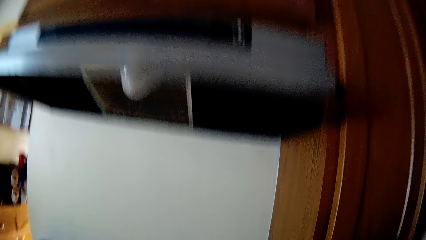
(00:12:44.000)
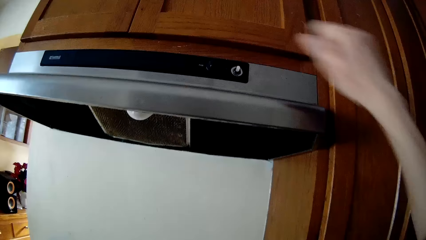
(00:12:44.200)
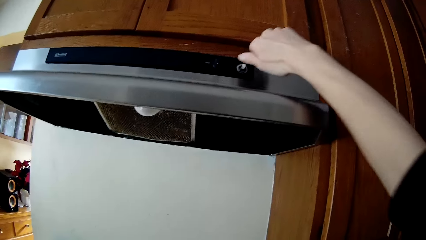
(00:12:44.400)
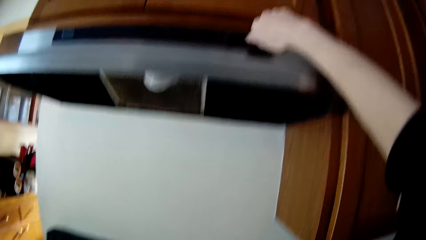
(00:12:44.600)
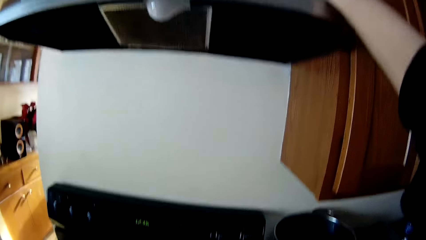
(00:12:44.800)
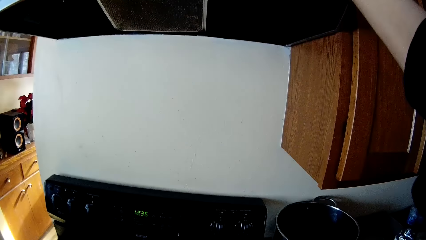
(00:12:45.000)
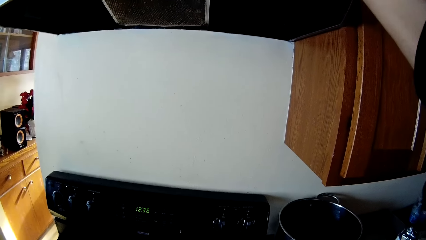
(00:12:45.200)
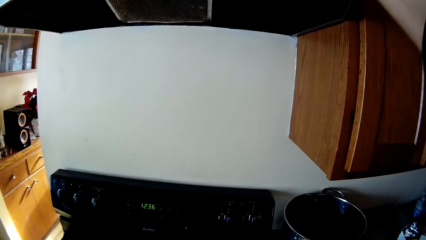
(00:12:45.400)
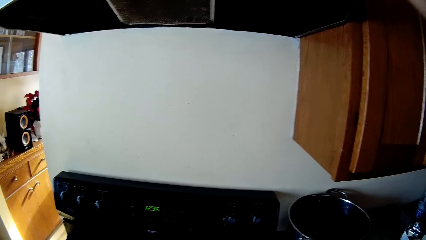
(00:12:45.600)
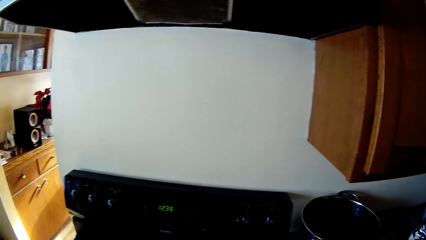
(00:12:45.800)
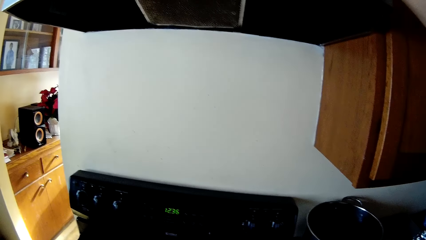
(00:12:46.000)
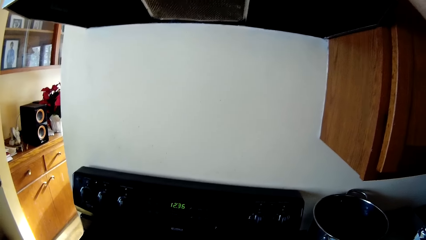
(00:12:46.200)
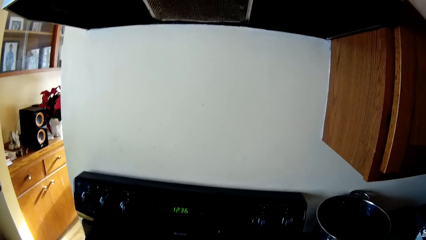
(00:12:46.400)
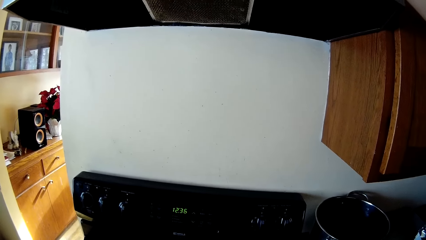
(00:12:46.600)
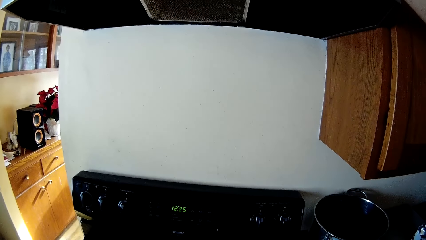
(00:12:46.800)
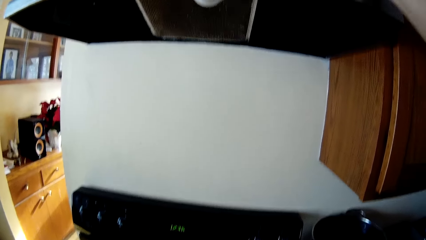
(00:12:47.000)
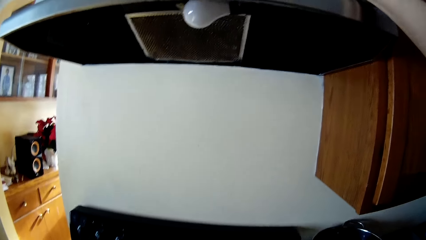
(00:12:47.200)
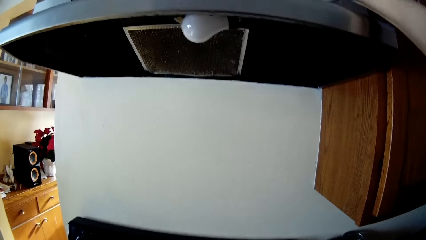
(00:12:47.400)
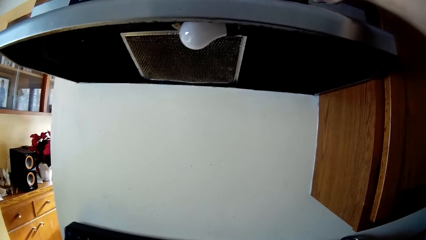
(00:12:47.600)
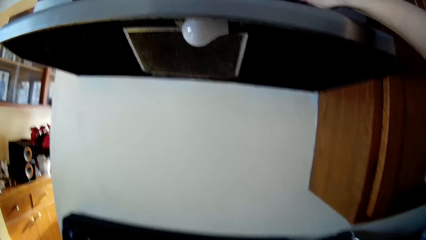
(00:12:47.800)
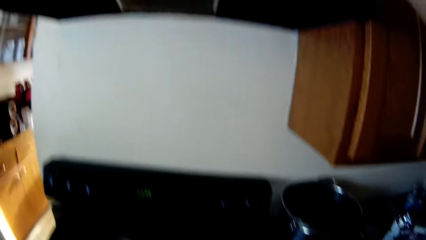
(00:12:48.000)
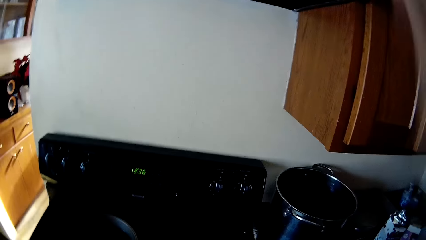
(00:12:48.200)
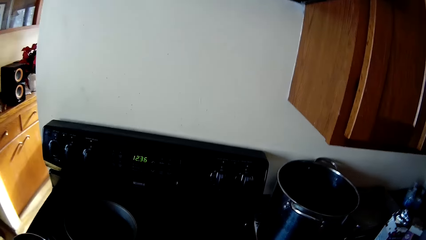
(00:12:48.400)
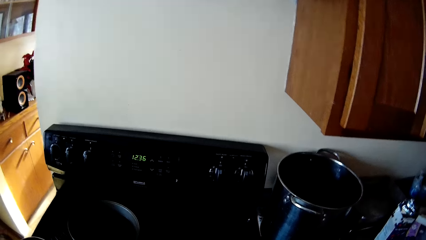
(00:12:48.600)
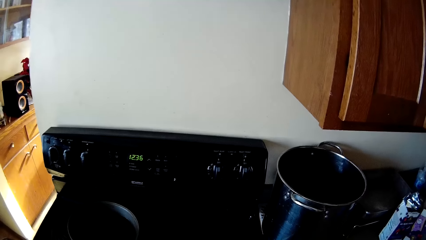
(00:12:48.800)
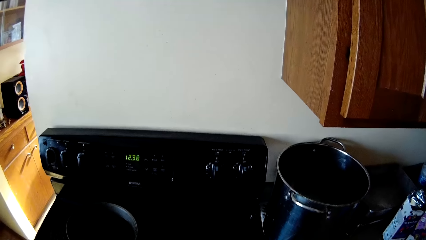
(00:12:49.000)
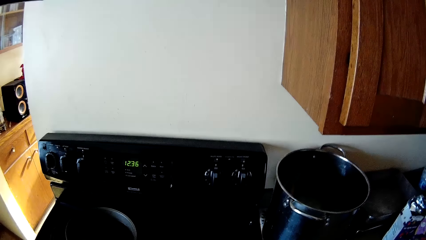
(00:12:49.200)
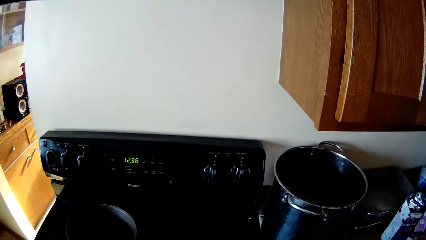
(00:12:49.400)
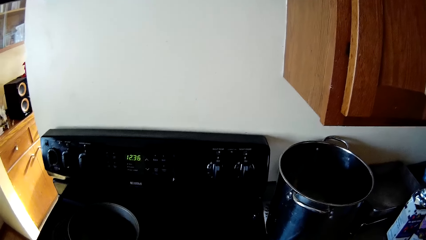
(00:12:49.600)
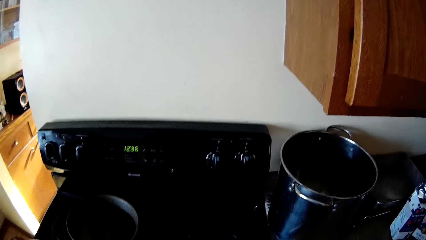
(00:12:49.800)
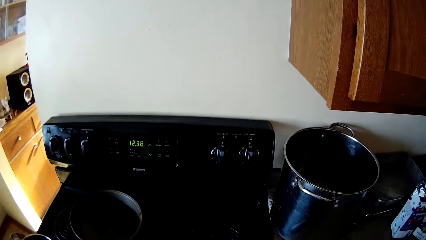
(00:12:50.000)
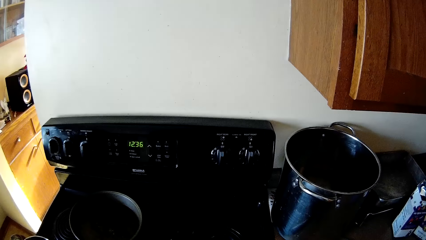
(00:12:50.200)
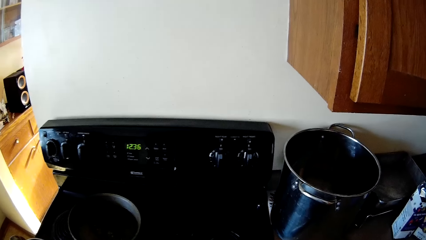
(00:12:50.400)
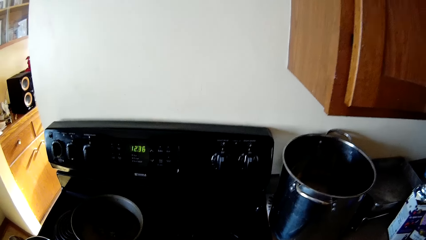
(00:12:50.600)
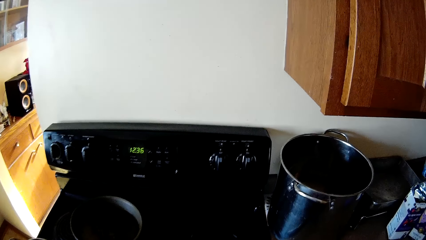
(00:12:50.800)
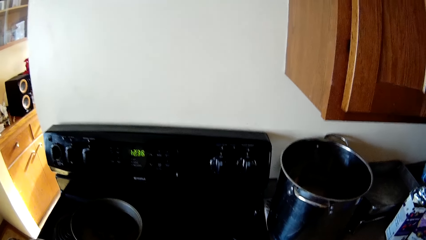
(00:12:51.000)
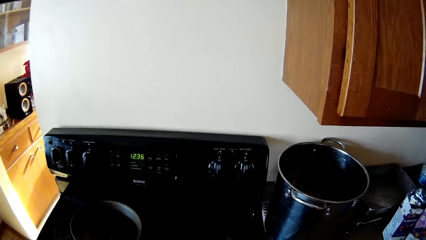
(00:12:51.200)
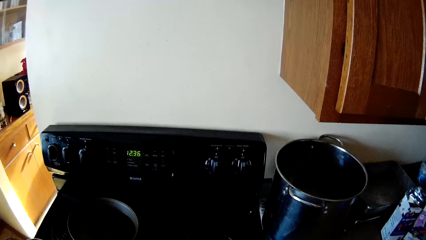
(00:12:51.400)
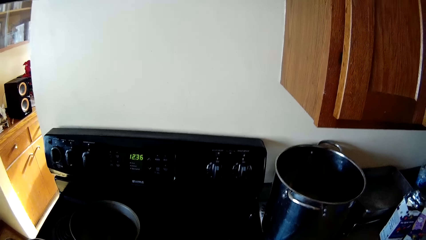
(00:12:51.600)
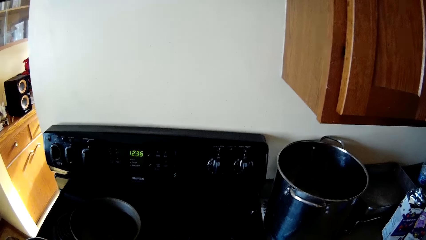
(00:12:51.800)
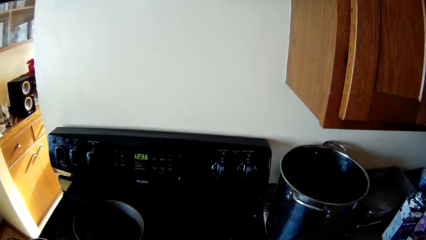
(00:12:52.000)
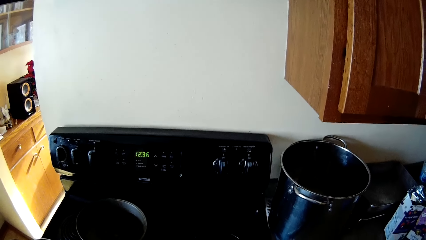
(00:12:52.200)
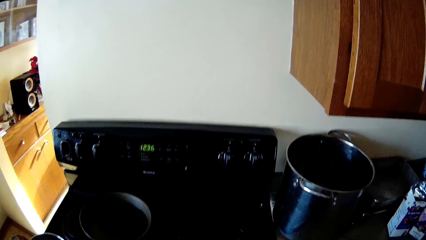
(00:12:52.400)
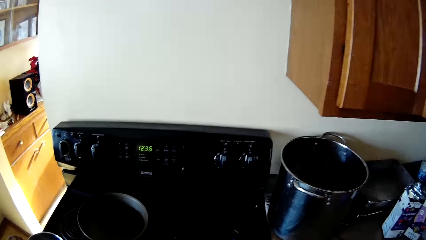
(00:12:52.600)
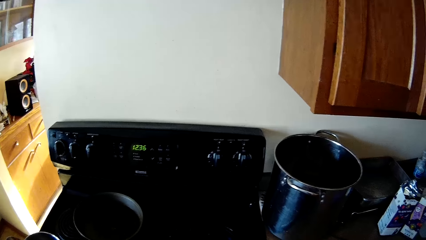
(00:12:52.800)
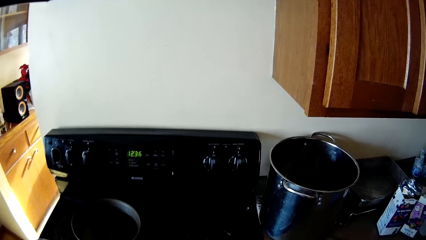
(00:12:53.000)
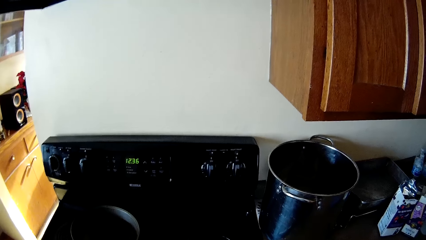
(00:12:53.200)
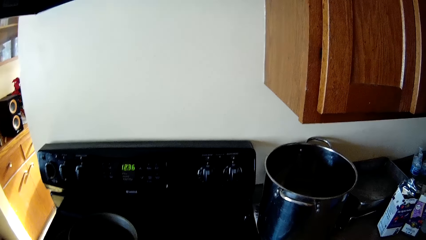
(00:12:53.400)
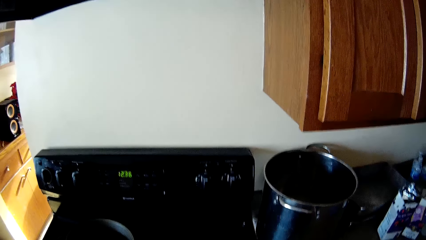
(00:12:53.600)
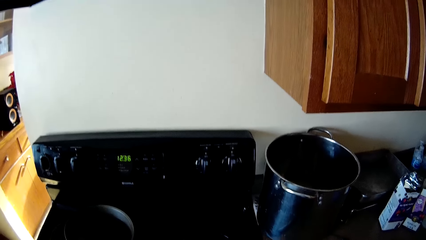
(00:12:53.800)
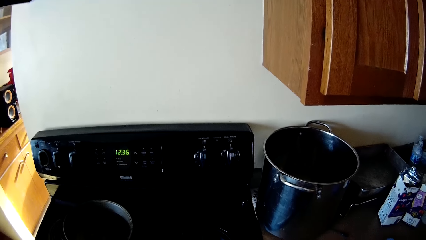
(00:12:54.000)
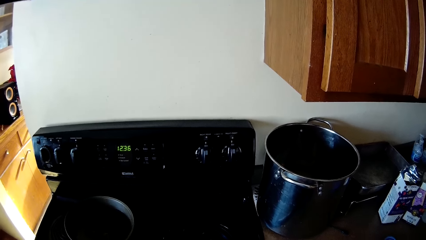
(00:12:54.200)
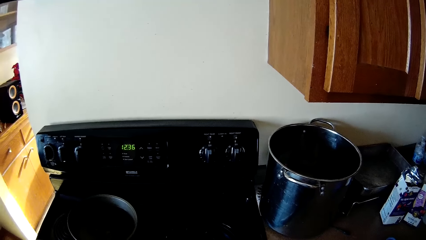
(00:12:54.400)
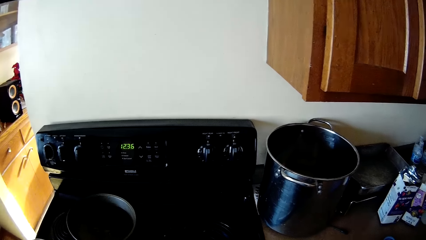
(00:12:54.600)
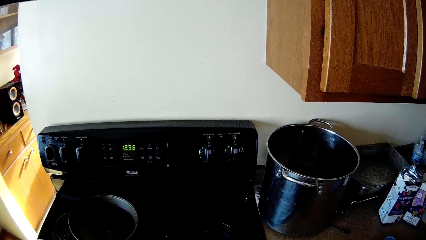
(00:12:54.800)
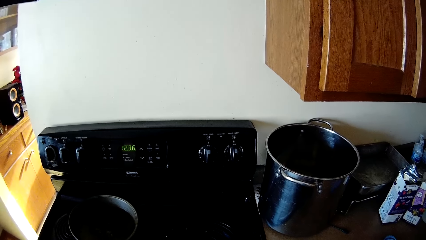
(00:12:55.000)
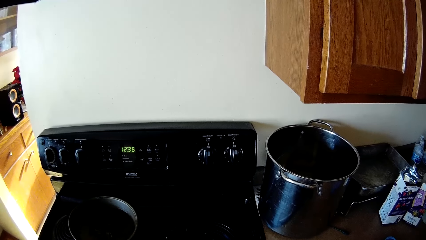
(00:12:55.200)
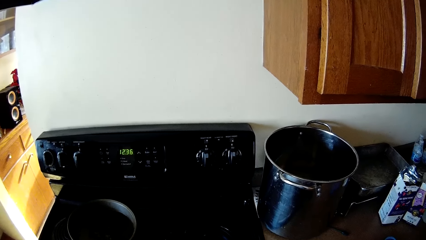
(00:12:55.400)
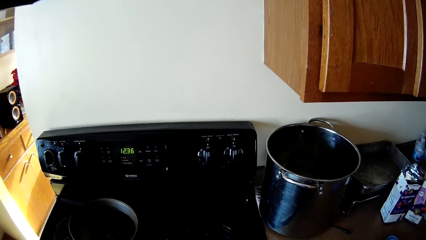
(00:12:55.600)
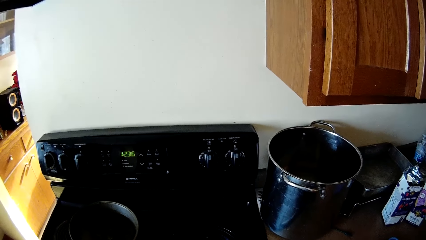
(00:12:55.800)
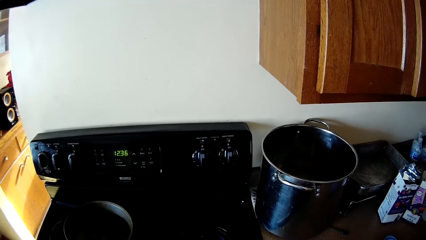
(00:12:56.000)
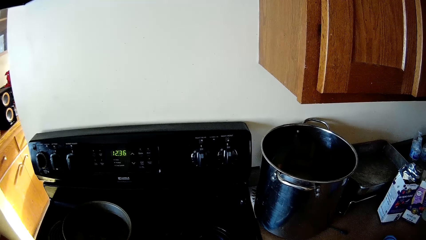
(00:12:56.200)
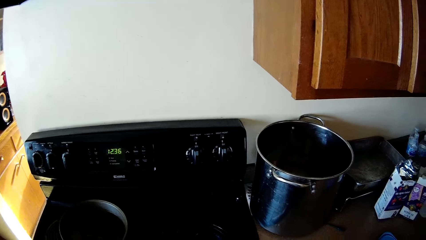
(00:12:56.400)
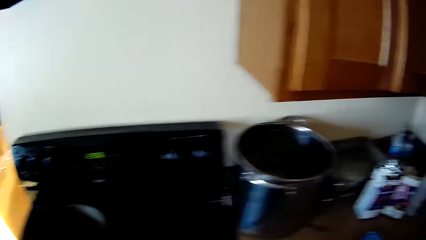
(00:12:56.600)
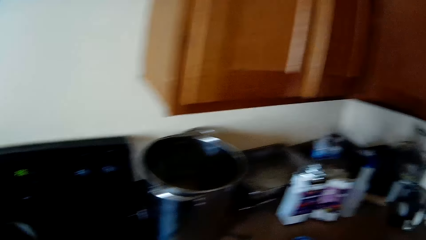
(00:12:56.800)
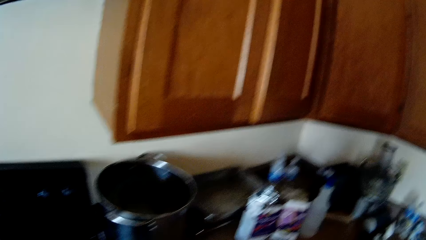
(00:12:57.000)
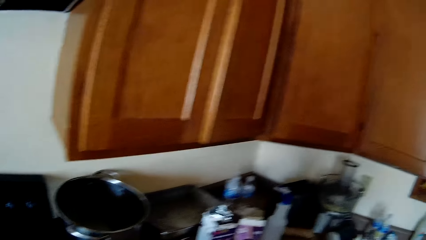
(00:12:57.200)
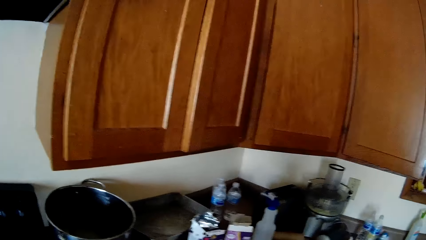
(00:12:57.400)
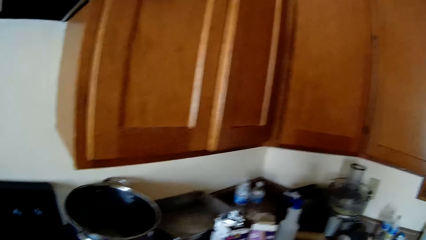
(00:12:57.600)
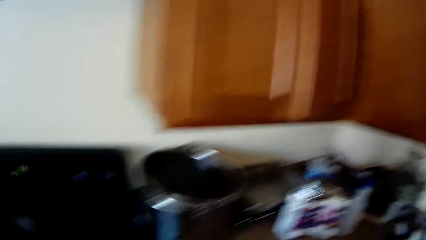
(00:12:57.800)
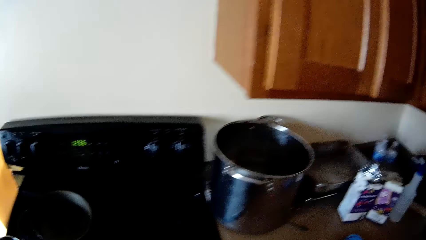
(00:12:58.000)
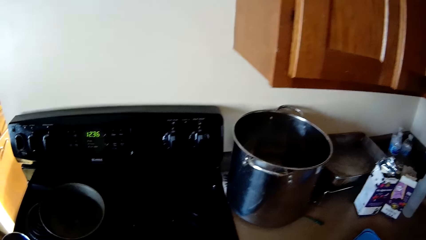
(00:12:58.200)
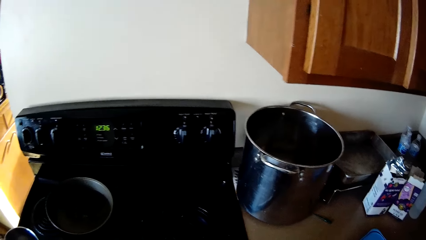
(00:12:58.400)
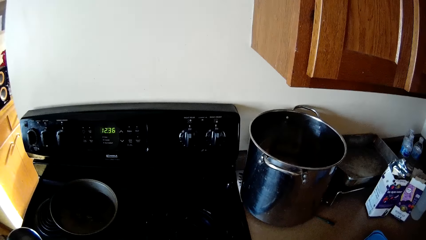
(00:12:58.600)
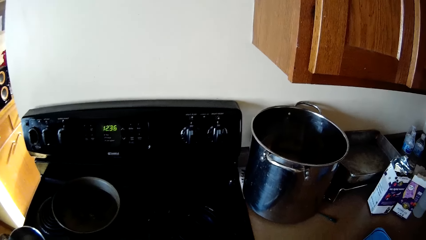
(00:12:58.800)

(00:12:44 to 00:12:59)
The camera wearer touches on a switch. They lower their hand. They look around.
